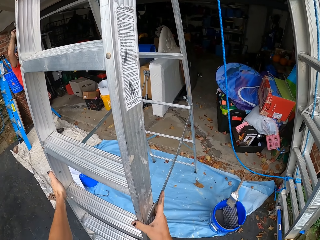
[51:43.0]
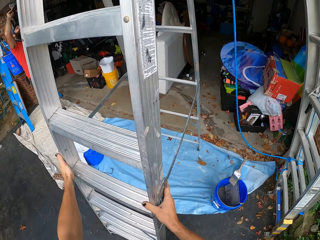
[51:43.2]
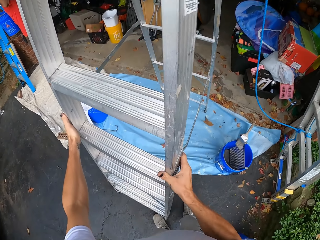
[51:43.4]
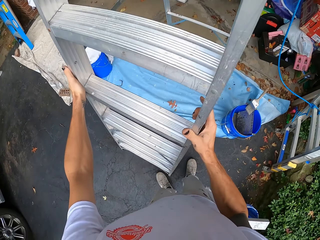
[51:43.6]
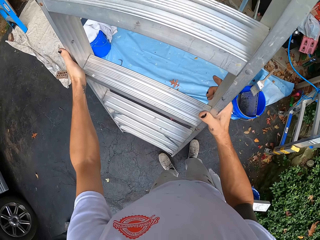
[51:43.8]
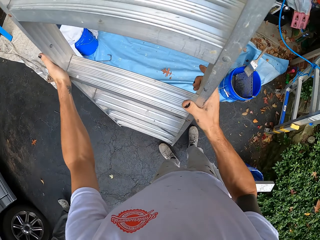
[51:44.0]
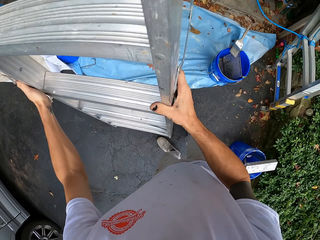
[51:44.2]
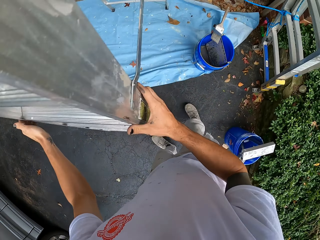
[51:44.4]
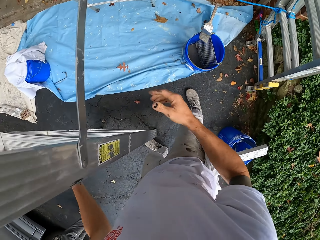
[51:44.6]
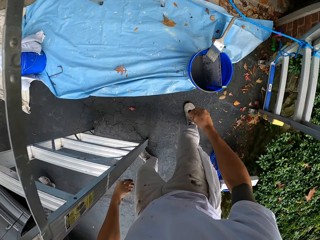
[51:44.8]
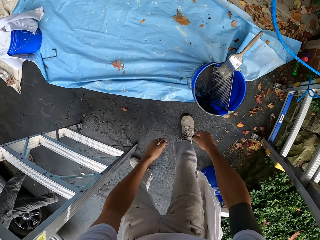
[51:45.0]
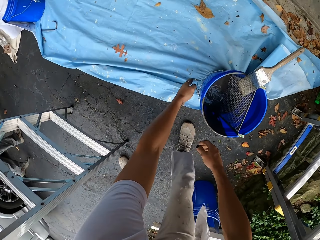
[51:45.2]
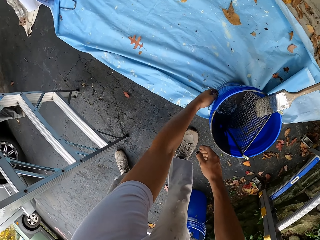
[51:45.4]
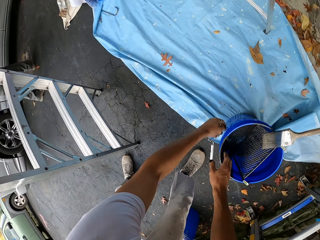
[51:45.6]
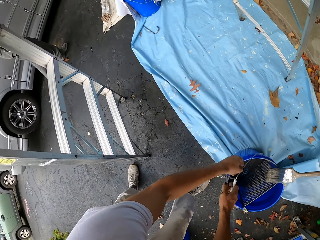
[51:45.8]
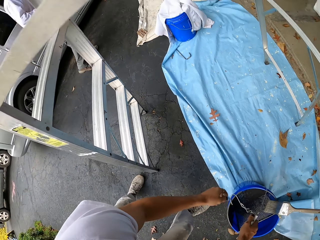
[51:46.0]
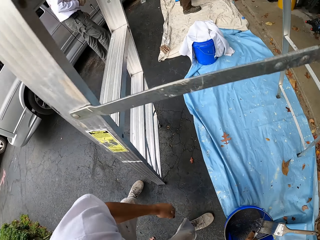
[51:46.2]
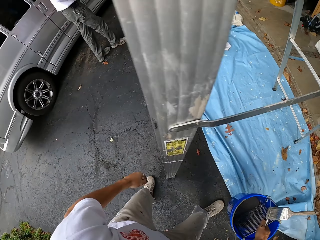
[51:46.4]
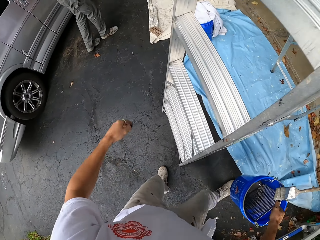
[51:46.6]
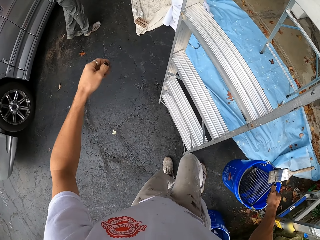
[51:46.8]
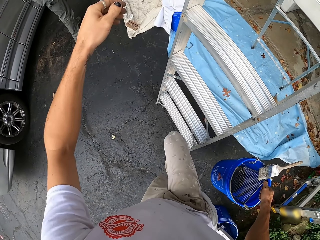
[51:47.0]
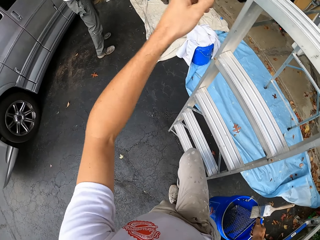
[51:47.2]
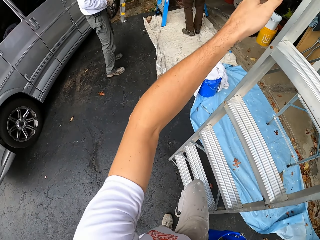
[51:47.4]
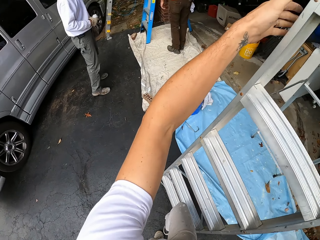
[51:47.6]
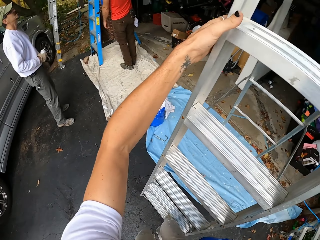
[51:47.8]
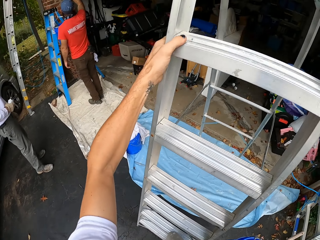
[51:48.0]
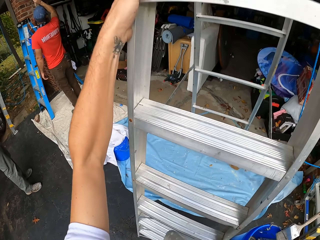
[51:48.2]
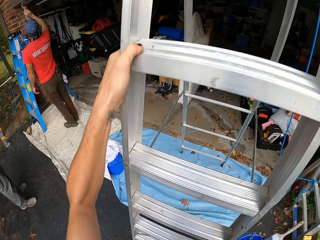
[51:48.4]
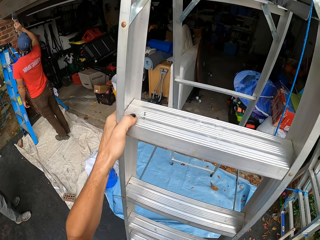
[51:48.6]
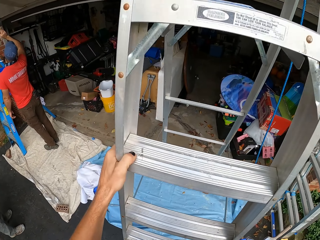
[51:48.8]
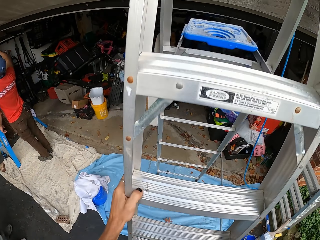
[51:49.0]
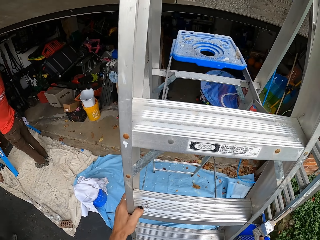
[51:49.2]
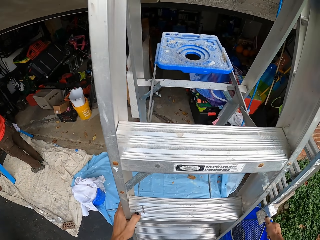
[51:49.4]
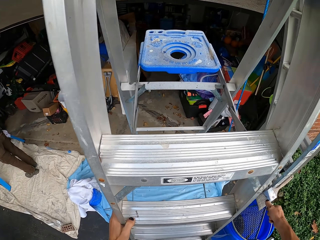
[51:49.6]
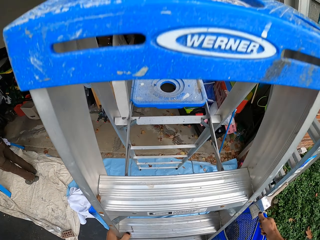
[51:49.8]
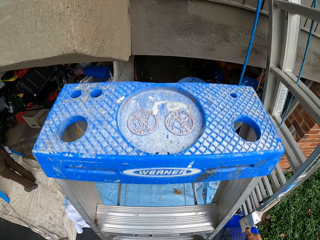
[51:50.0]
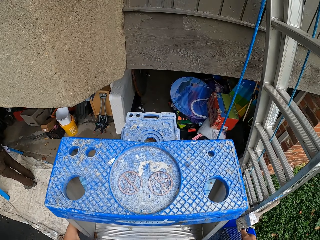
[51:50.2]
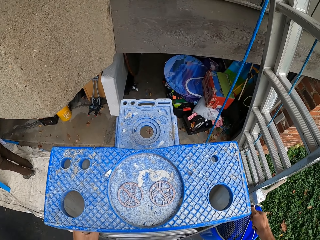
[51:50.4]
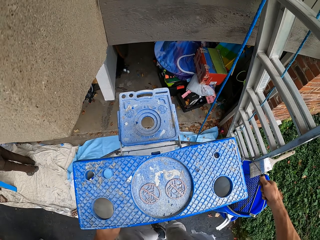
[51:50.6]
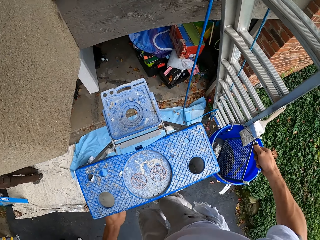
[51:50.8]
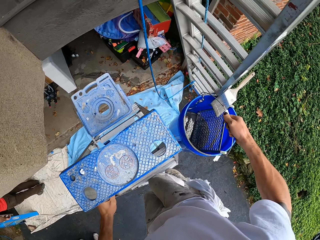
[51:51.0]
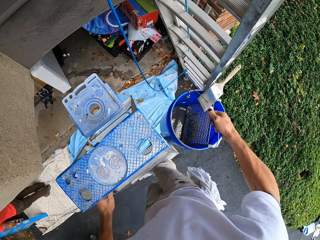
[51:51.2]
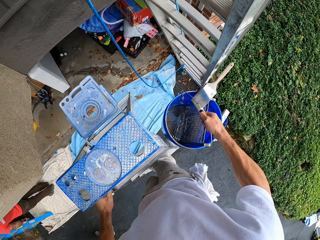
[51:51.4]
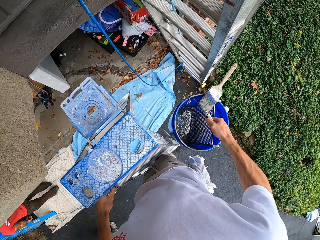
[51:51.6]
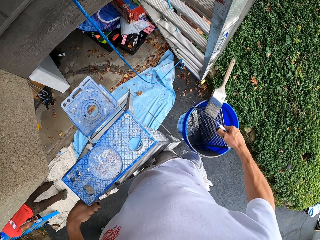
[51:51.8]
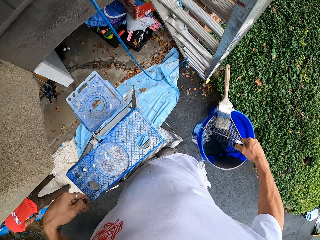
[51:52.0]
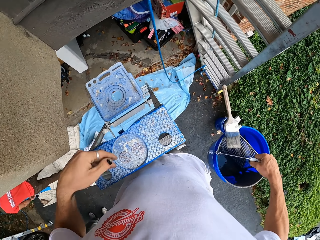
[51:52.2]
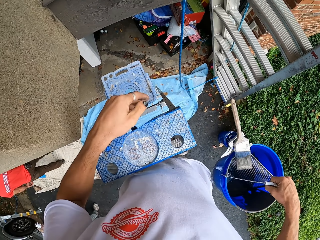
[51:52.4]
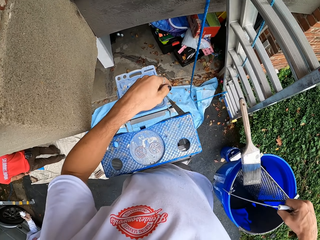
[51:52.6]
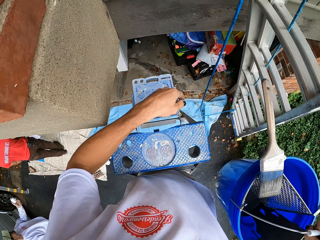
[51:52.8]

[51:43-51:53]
A man paints the wall. The camera wearer picks up the bucket from the ground. Another man walks. The camera wearer climbs up the ladder. The first man paints the wall. The camera wearer climbs the ladder.

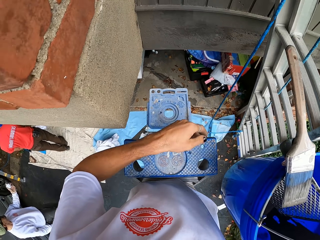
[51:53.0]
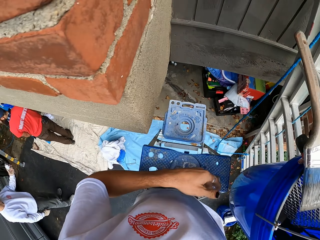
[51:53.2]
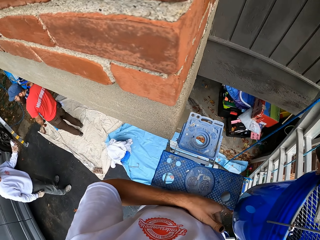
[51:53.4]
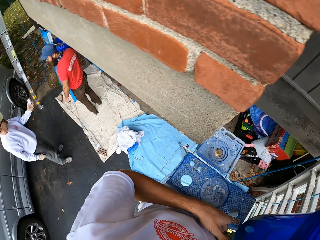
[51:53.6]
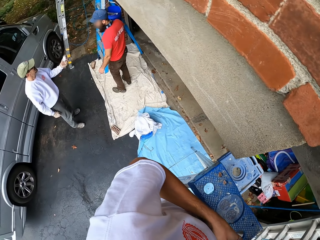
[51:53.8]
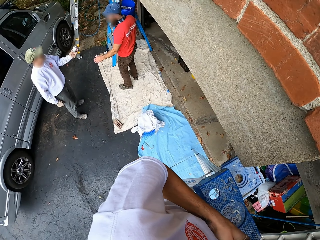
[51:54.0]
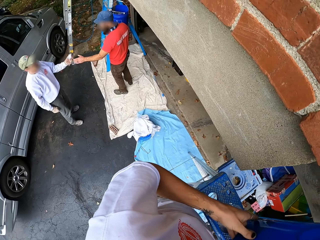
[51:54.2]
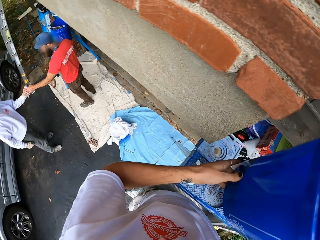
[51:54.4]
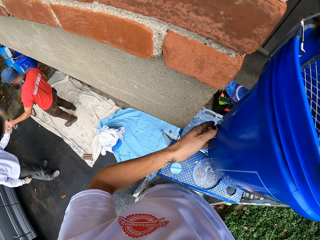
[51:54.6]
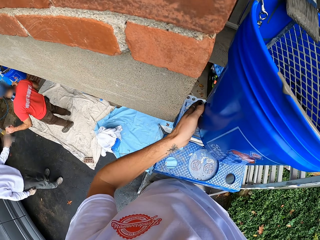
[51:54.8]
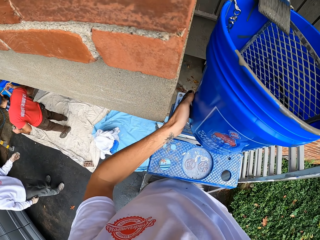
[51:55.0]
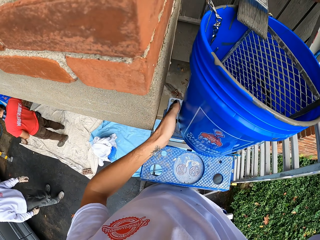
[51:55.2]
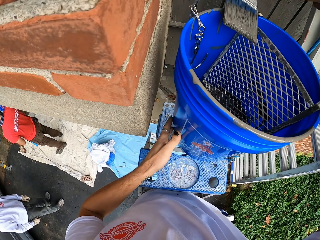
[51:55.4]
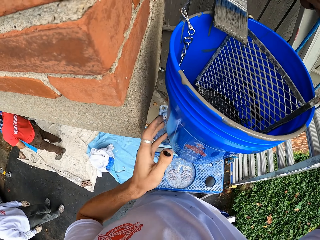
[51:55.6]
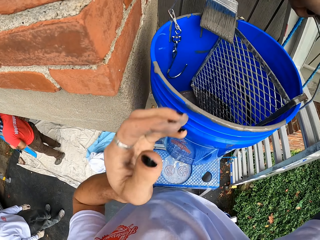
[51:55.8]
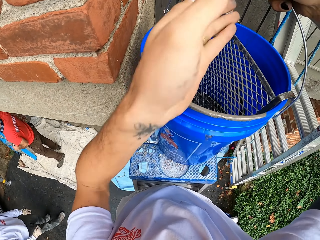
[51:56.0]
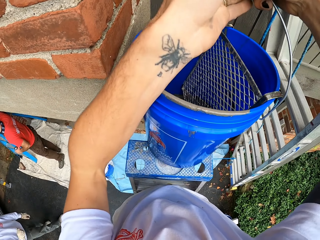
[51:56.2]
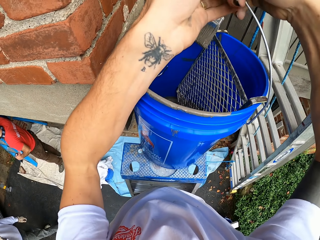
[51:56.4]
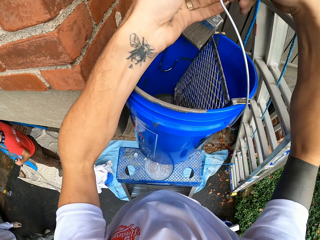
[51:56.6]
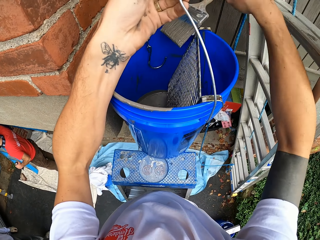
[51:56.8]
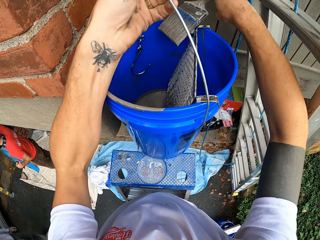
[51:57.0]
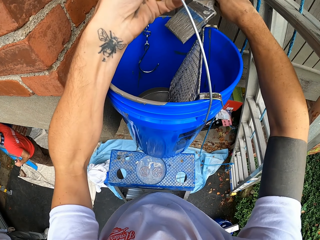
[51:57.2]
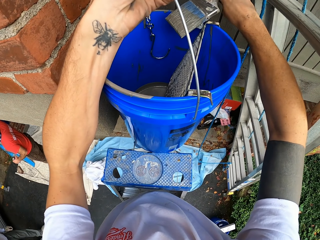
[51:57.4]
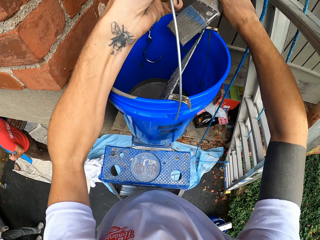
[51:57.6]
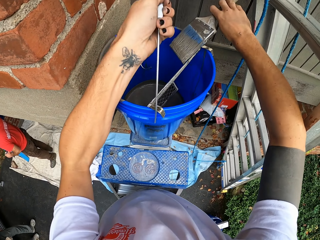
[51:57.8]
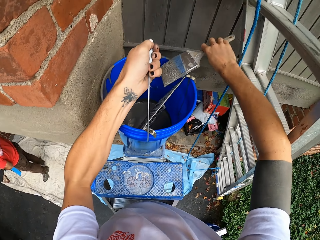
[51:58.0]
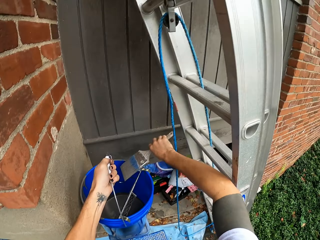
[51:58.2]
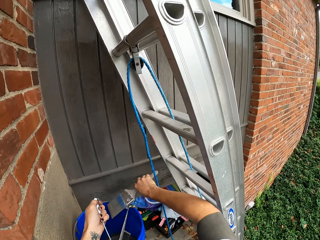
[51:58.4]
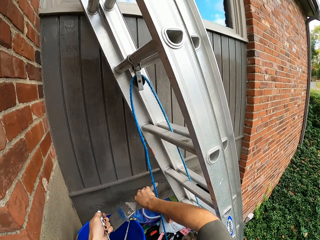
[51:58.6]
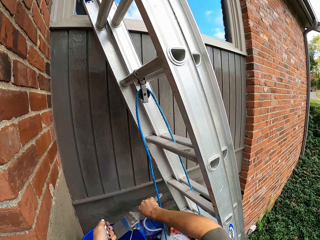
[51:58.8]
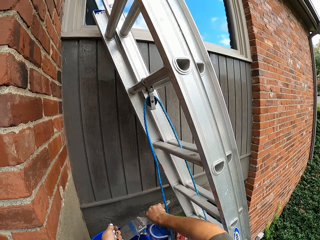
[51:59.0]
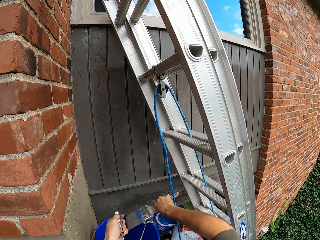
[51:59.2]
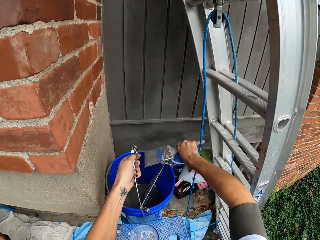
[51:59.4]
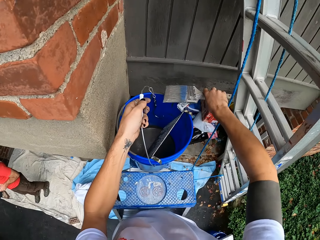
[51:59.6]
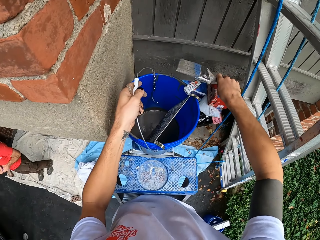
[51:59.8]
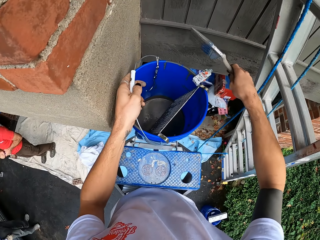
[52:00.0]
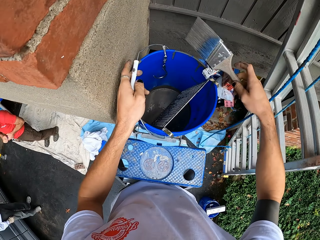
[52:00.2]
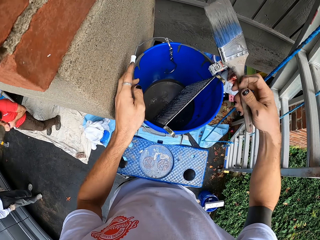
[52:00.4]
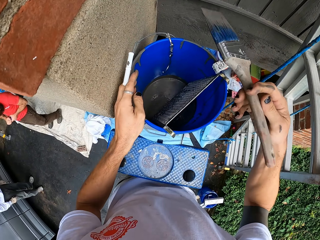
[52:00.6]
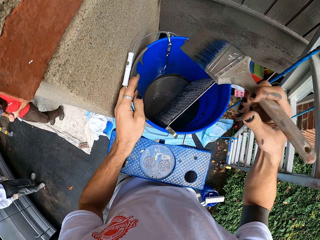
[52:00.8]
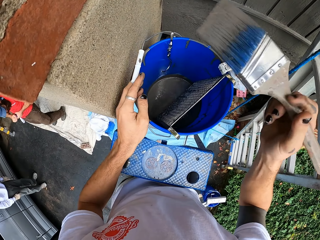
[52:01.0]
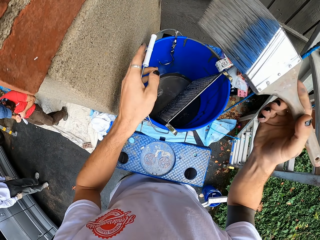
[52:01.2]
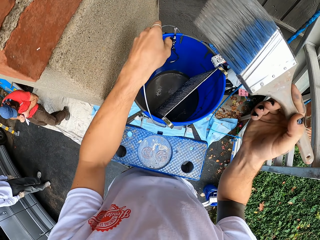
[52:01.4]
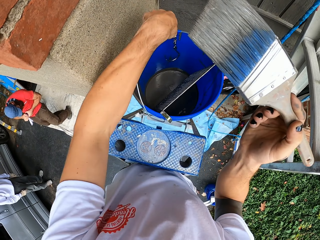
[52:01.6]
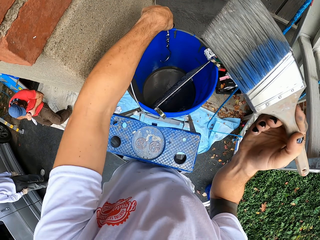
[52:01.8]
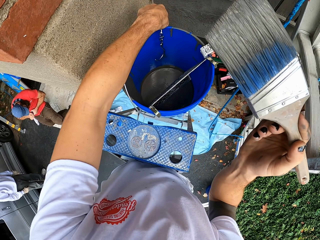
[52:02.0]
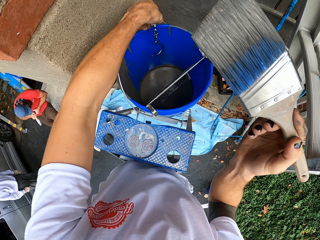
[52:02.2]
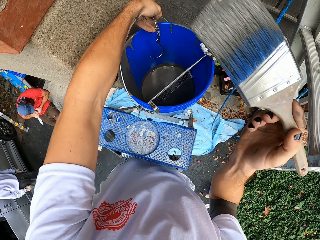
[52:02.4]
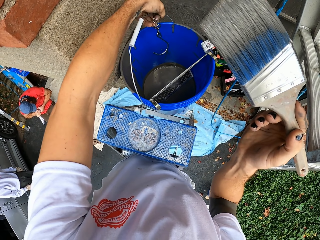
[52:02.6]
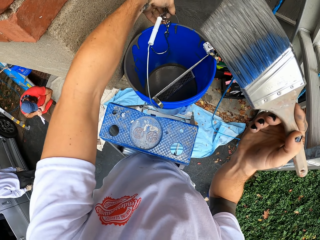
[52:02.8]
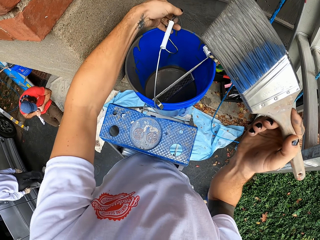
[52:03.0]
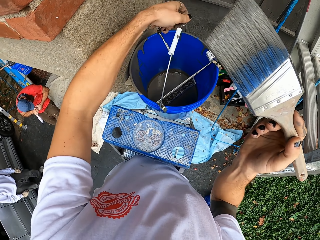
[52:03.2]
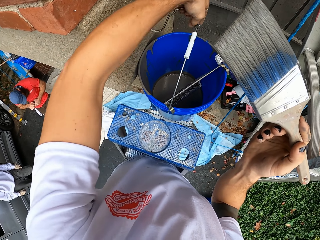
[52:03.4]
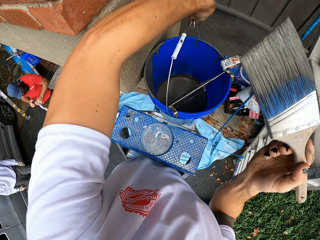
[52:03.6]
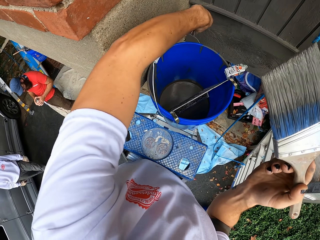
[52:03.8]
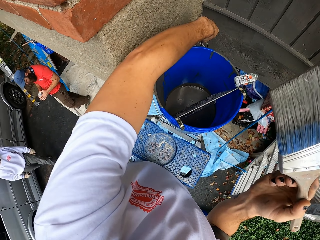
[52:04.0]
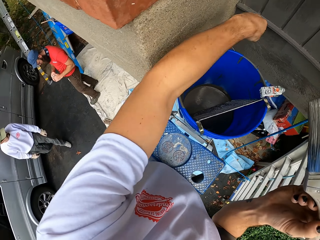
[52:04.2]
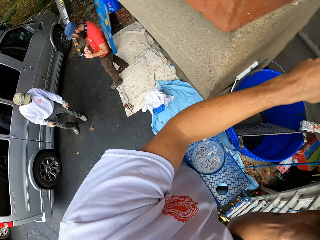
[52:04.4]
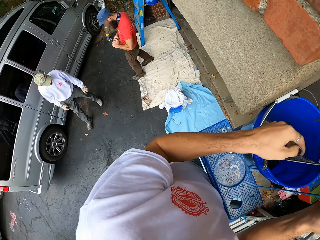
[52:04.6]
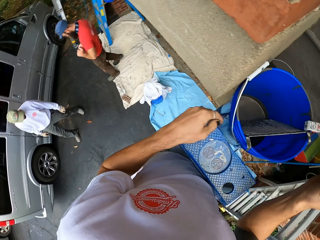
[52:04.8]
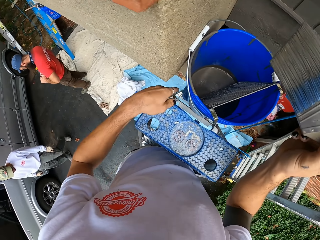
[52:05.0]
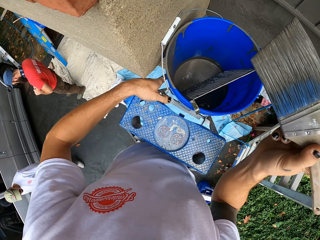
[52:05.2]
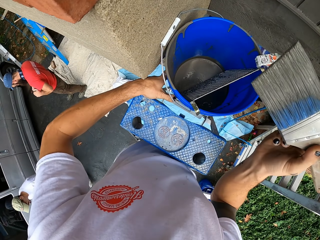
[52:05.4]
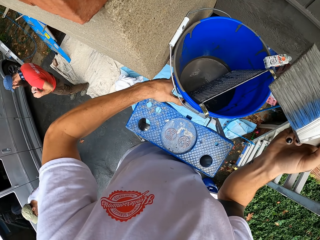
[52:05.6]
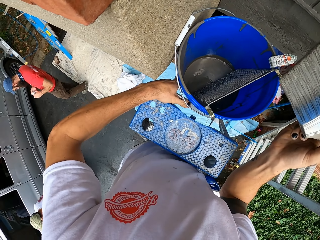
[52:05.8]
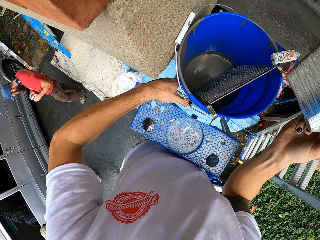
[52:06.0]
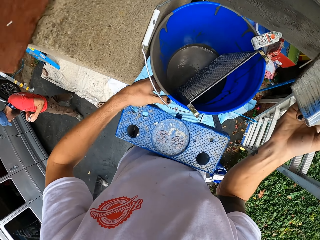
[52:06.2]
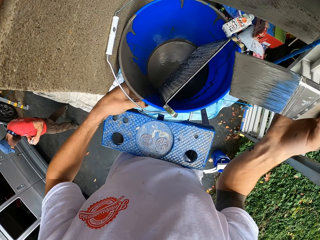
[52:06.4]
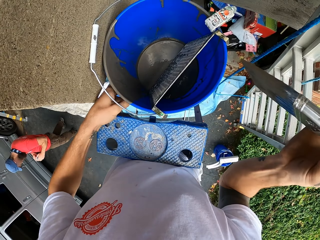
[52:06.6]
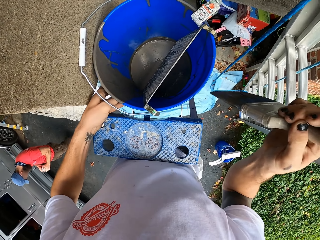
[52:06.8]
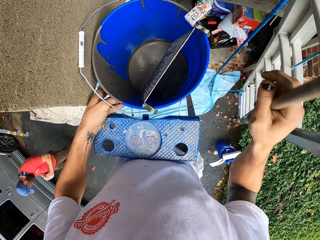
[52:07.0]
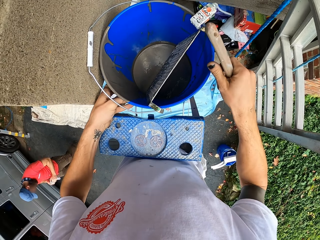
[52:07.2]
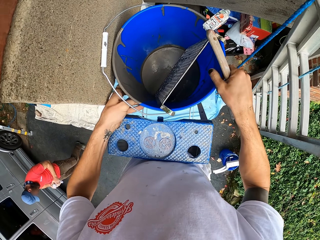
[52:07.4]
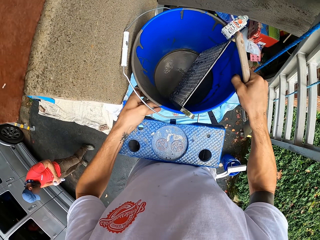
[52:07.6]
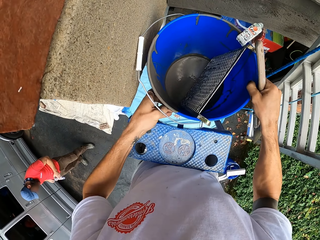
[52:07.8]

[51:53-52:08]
A man holds another man's hand. The camera wearer places the bucket on the ladder. He places the bucket on the other hand. He takes the painting brush from the bucket. He adjusts the bucket with his hands. The other man walks away. The first man walks away.
